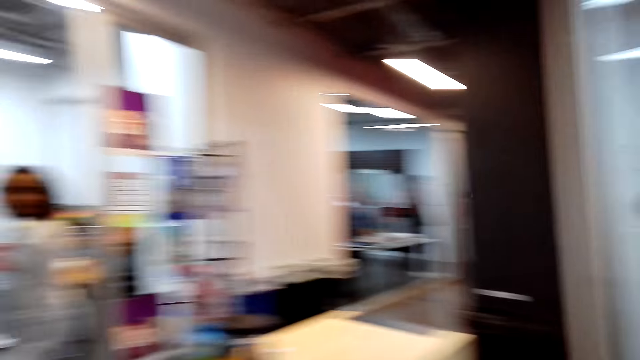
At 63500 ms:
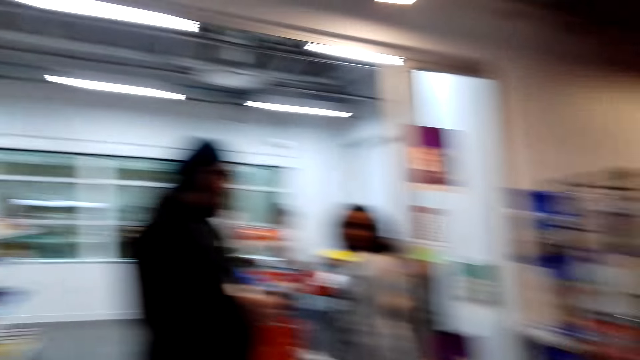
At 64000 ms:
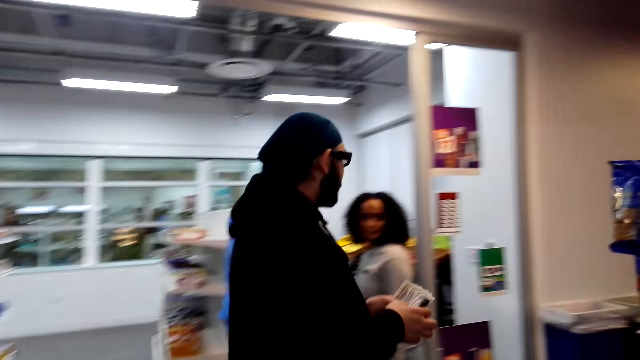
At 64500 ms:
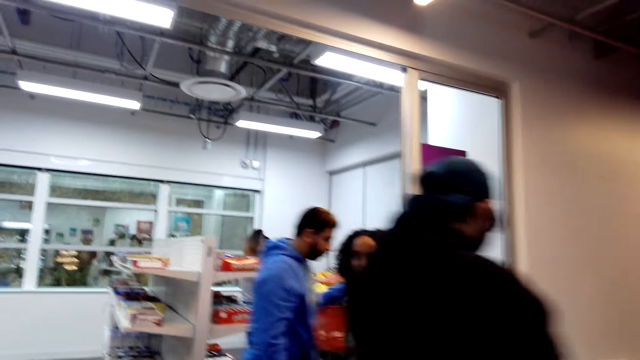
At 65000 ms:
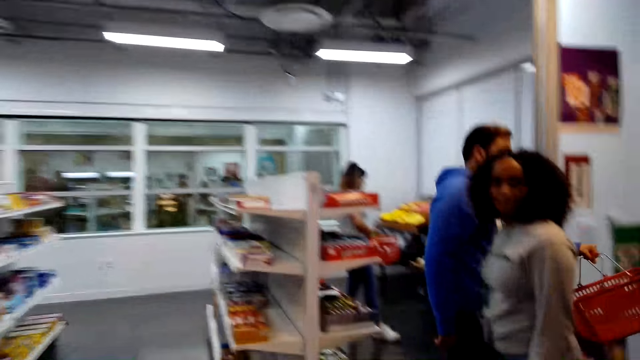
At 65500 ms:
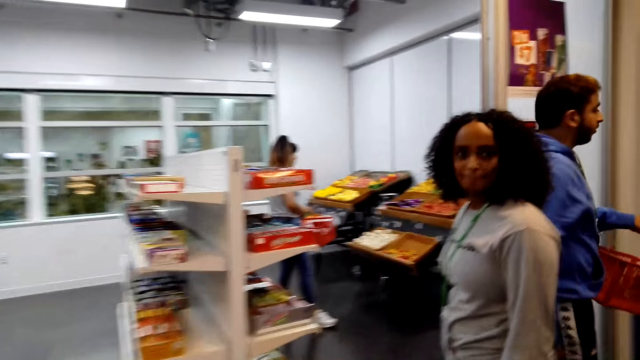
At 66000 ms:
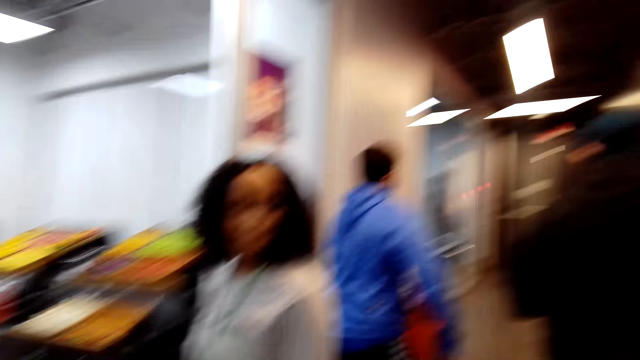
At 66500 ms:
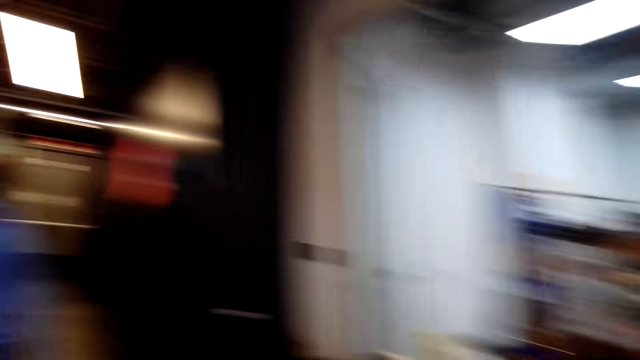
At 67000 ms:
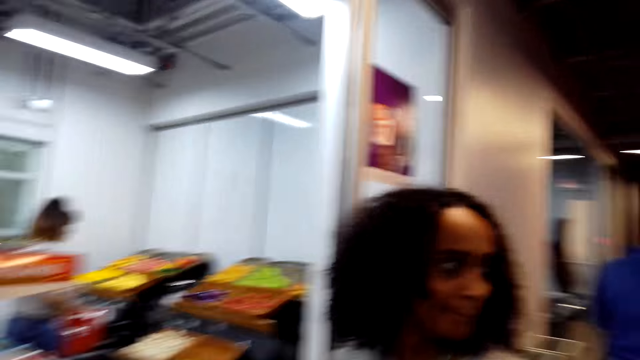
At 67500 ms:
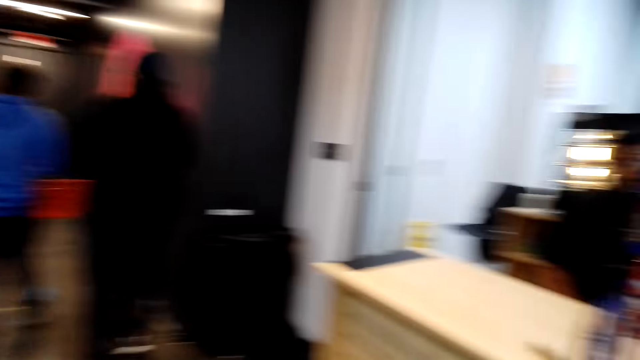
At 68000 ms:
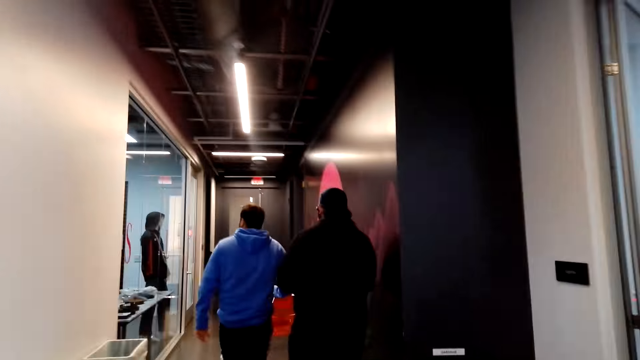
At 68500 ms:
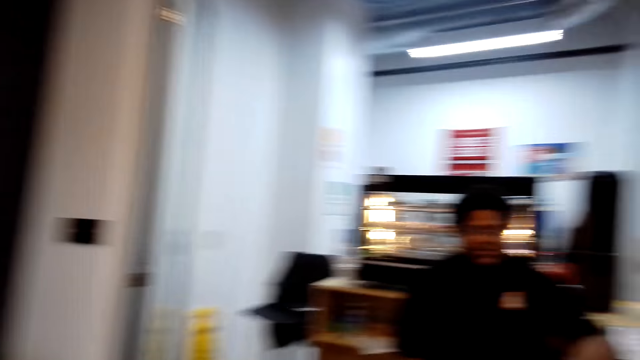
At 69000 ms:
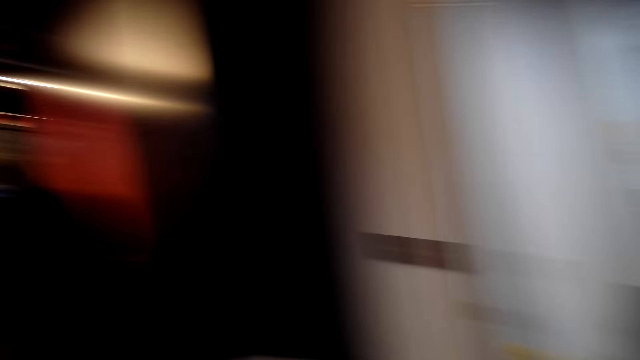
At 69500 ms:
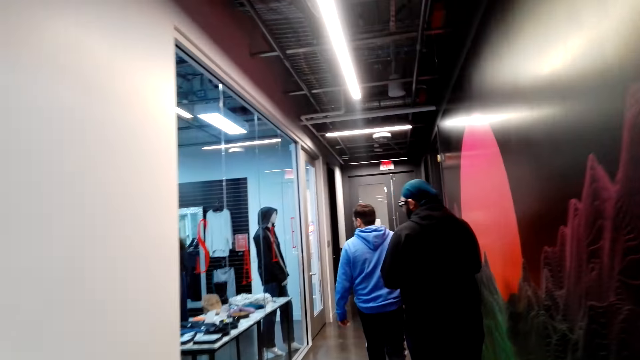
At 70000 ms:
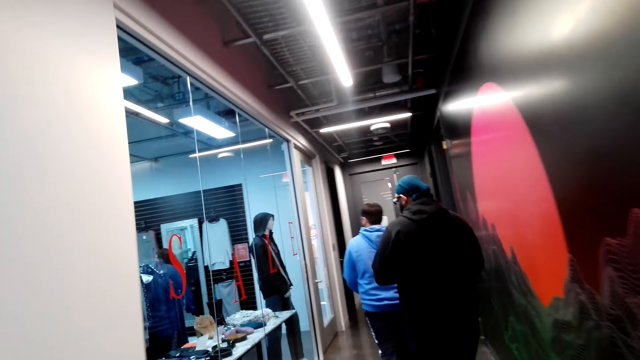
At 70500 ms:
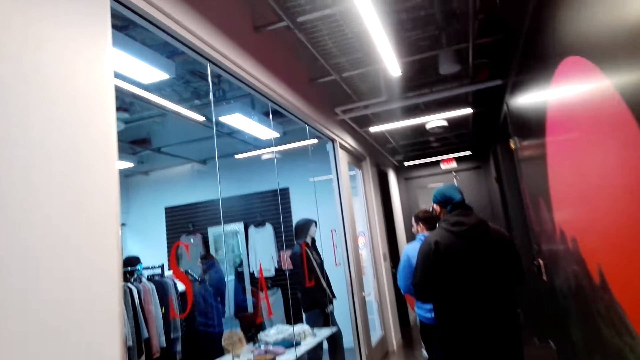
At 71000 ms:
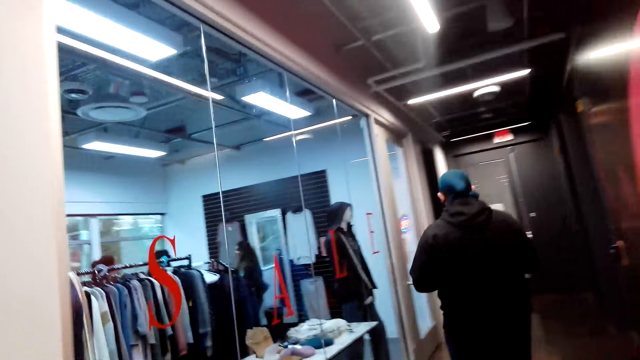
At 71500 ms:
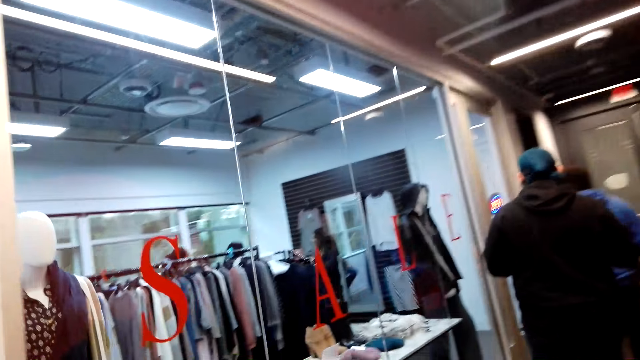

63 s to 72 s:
A man walks around. The camera wearer walks around. Another man walks around. The camera wearer looks around and dialogues with the cashier.

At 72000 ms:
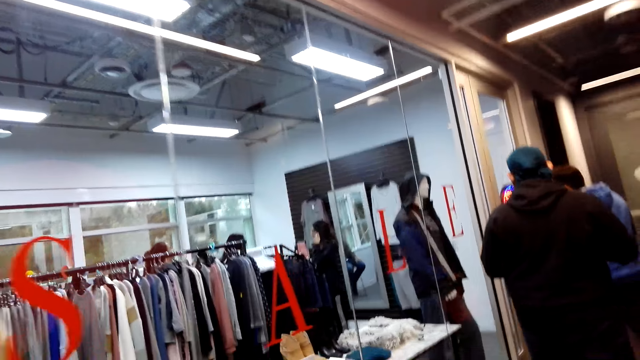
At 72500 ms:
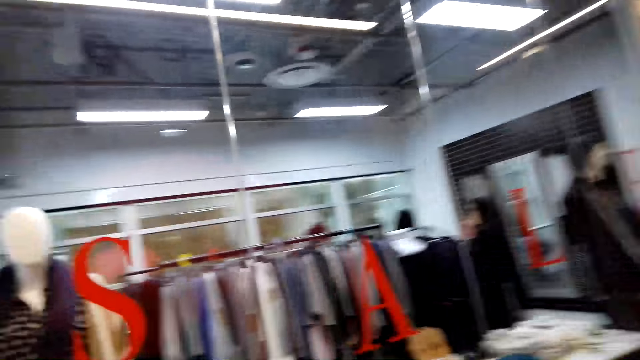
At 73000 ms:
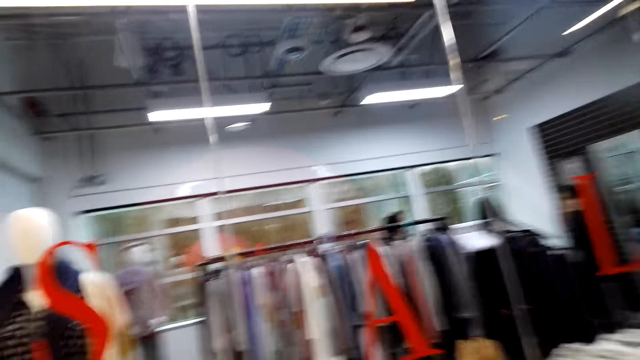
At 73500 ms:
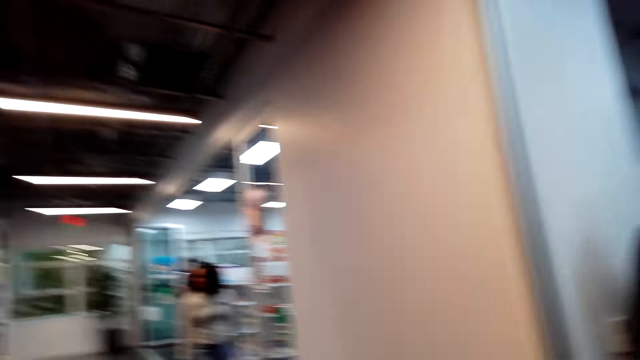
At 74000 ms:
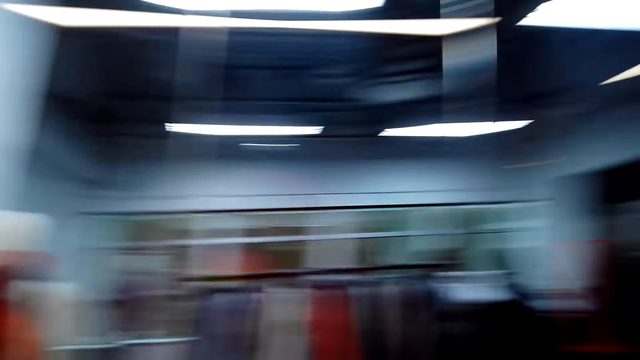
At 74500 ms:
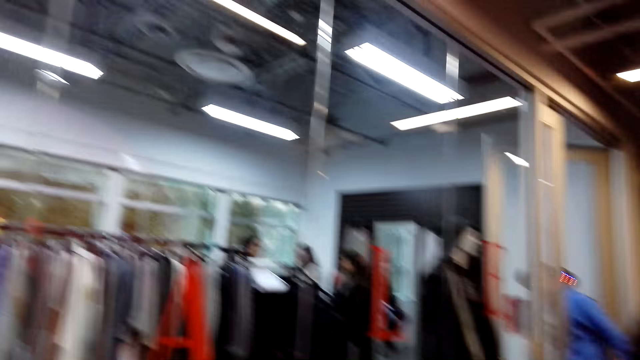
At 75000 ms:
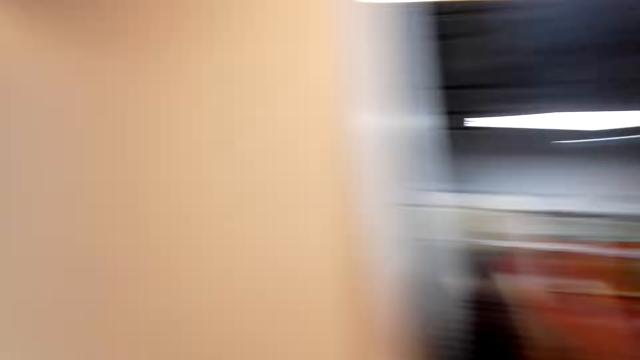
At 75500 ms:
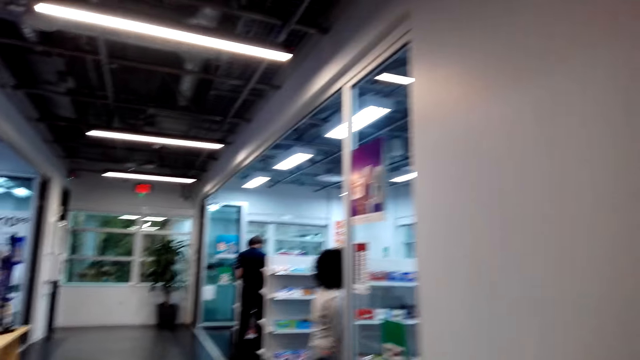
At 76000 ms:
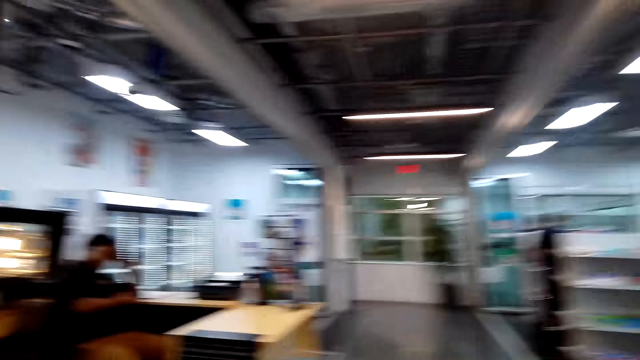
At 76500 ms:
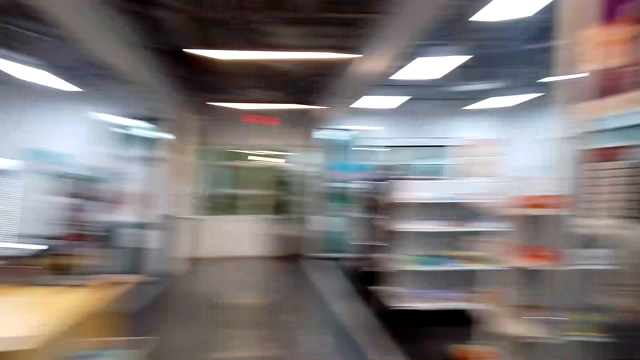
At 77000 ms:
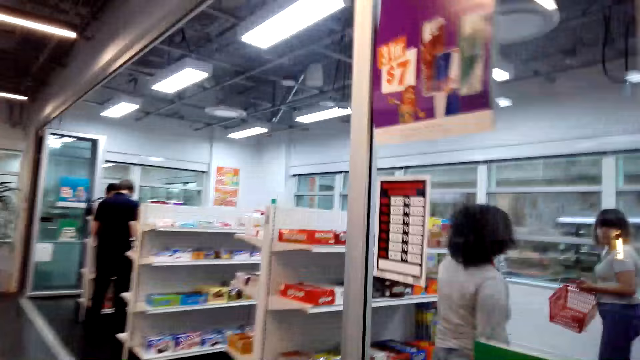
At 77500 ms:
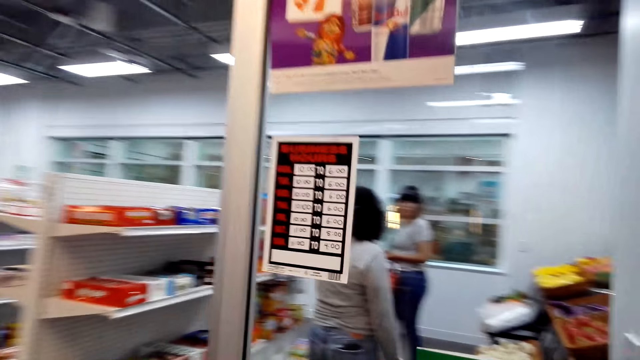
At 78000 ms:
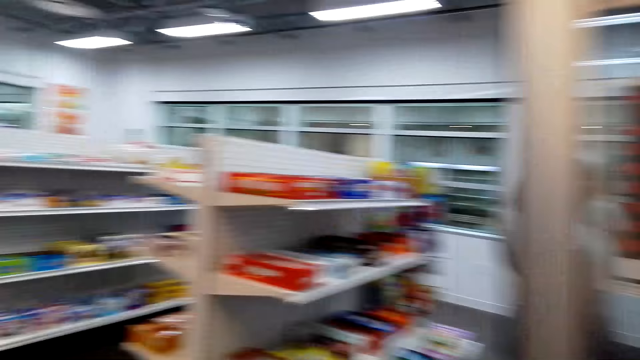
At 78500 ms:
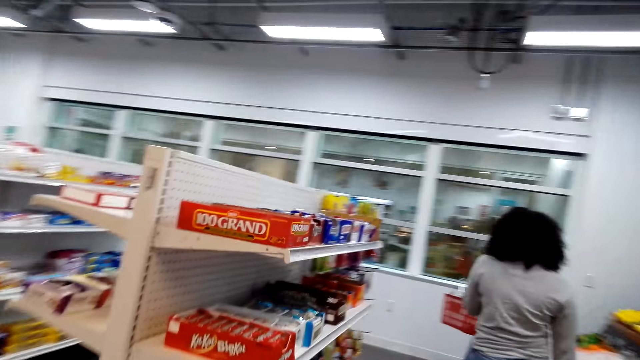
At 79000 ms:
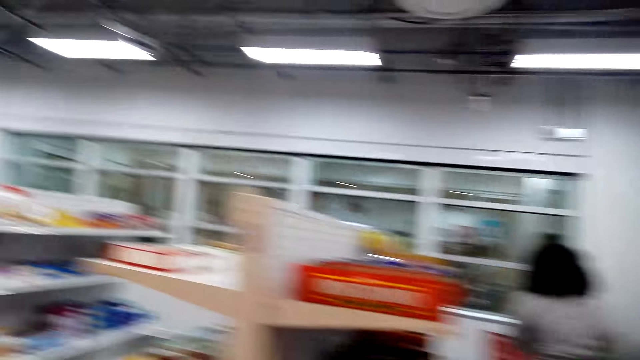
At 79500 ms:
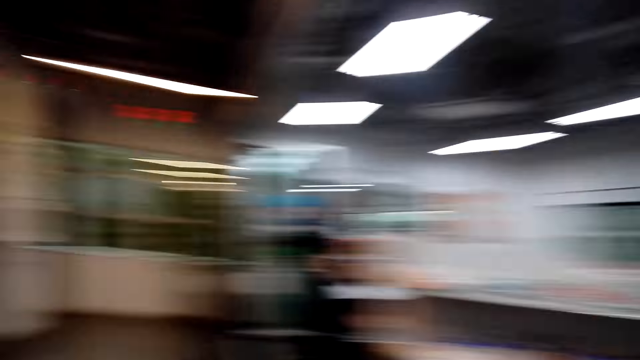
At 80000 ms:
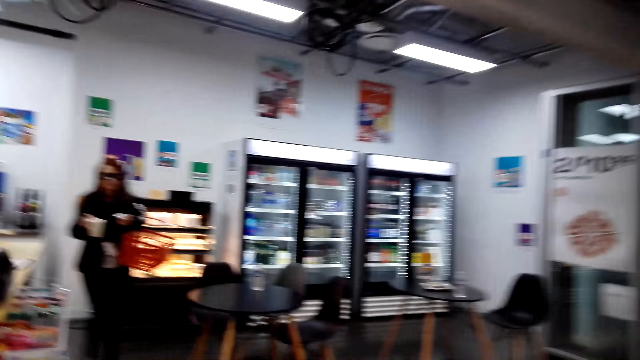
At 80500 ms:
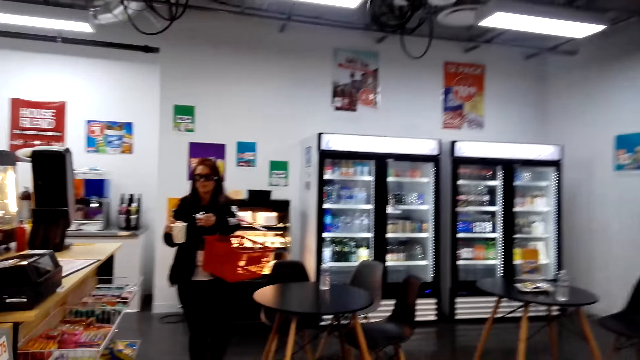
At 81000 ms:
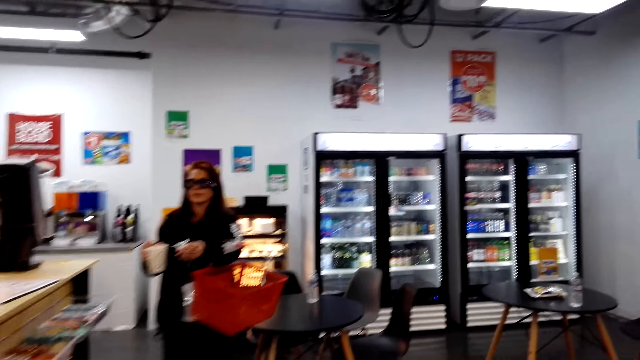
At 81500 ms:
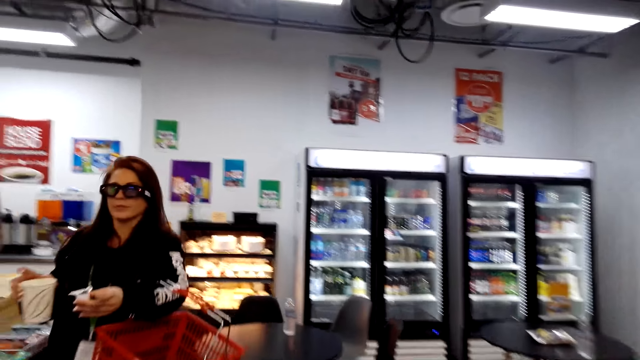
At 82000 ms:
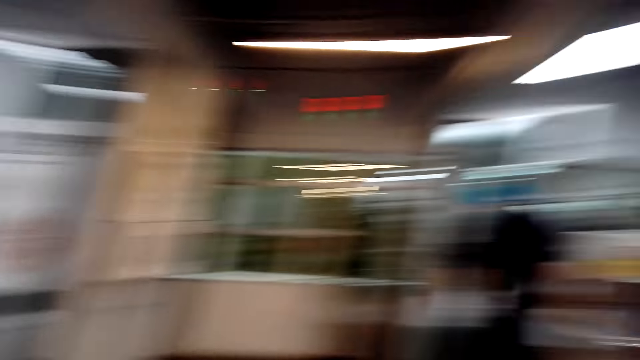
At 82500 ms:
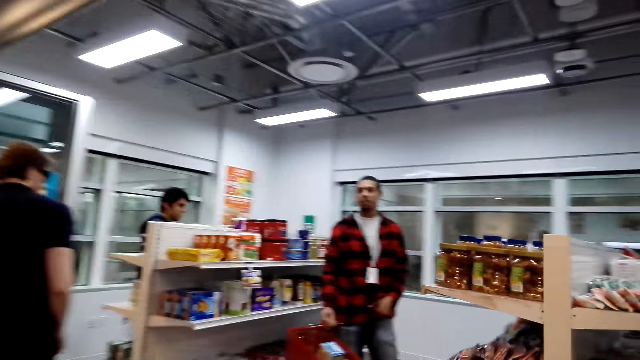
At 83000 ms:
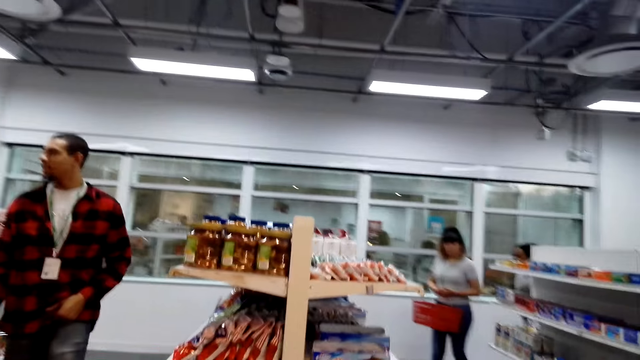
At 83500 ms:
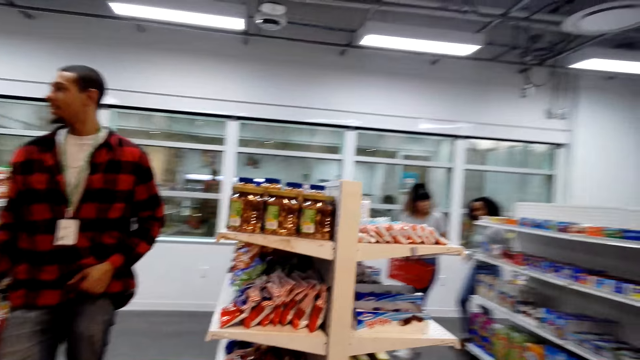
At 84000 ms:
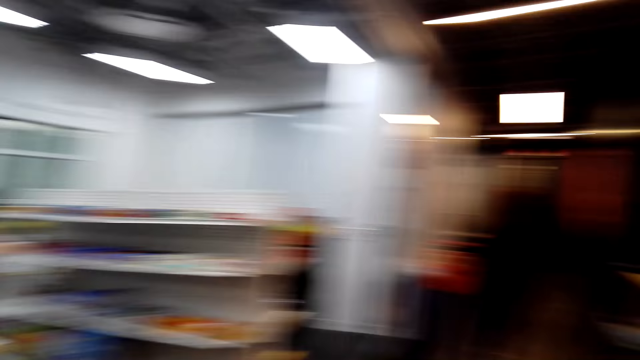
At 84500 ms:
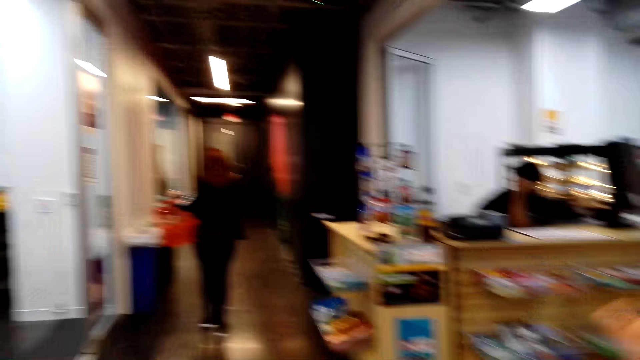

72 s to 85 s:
The camera wearer looks around. A woman walks around. The camera wearer looks around, walks around and dialogues with the cashier.
